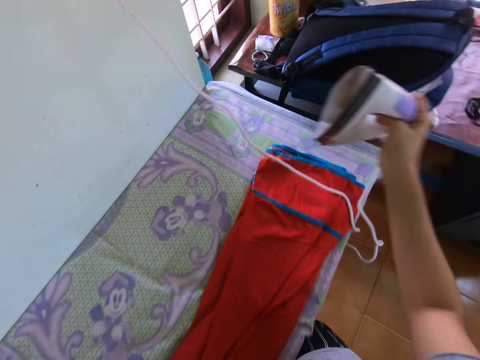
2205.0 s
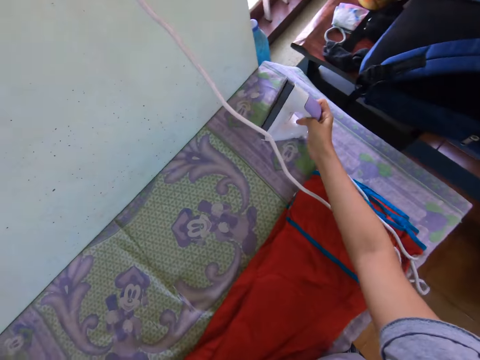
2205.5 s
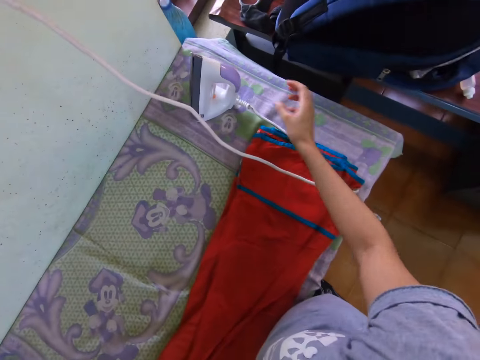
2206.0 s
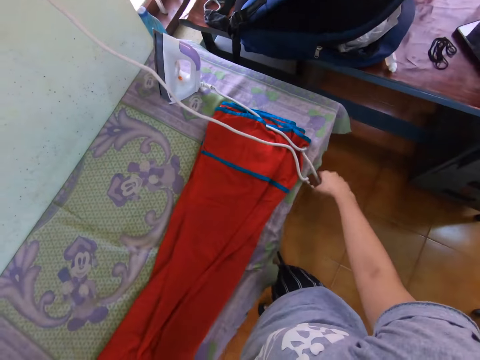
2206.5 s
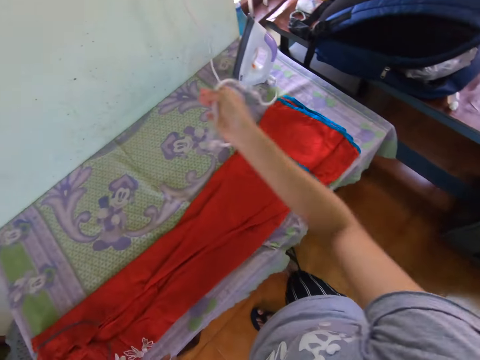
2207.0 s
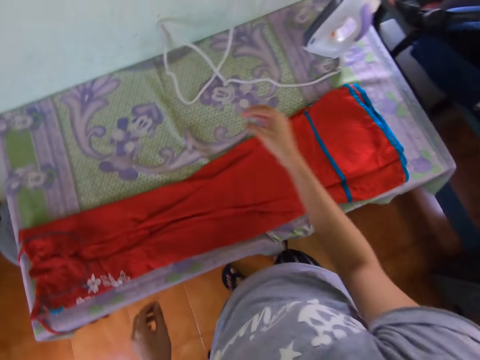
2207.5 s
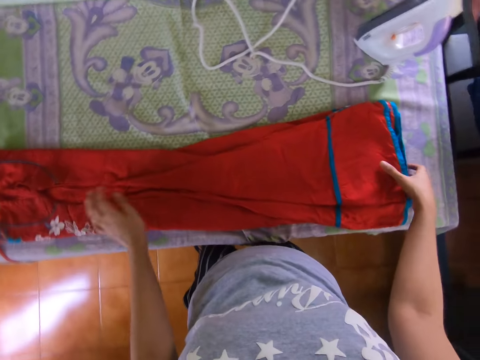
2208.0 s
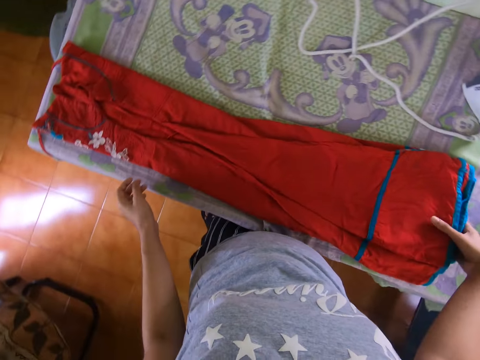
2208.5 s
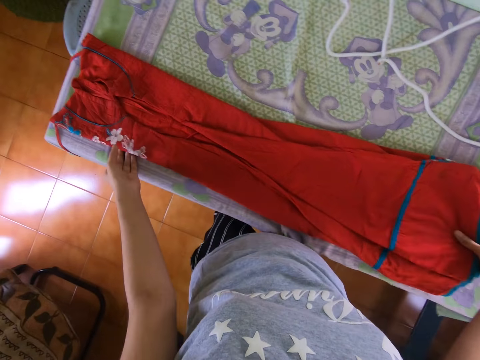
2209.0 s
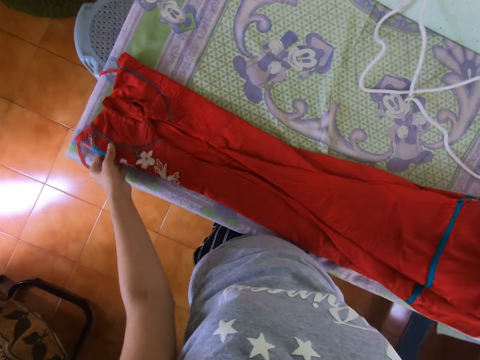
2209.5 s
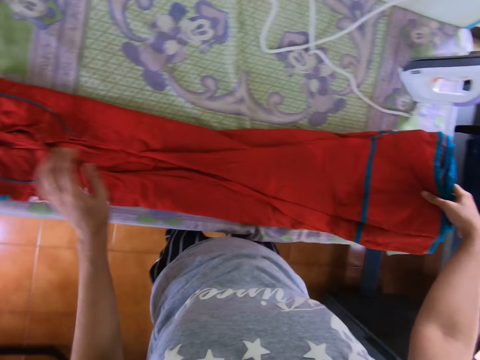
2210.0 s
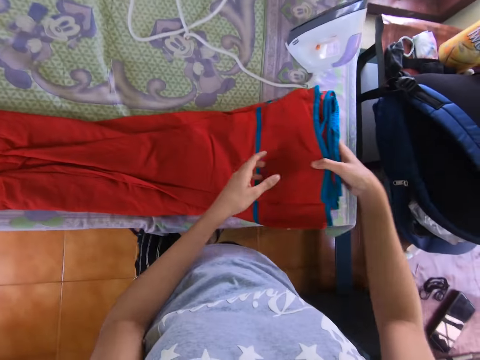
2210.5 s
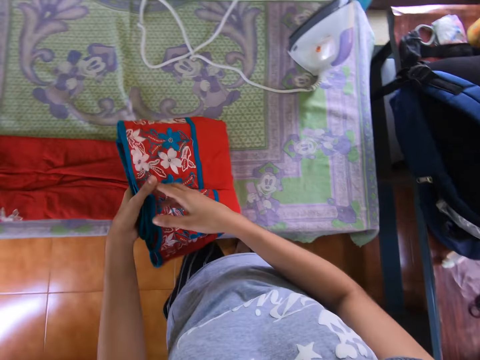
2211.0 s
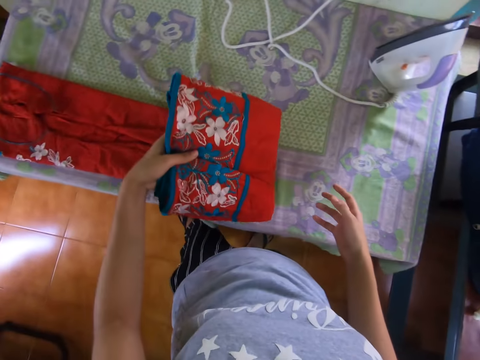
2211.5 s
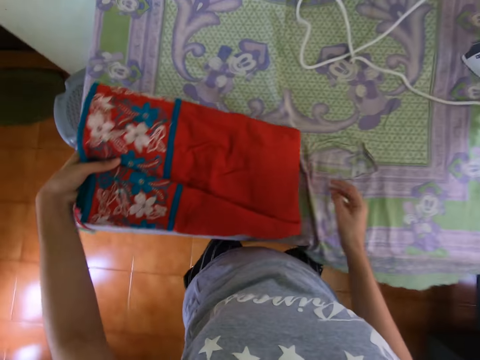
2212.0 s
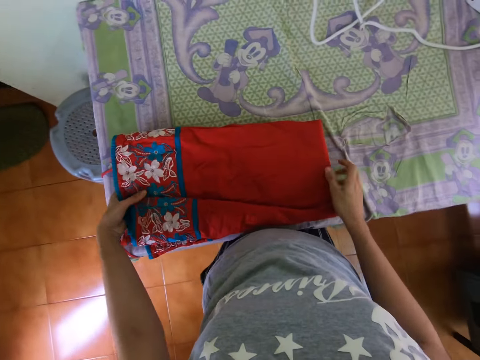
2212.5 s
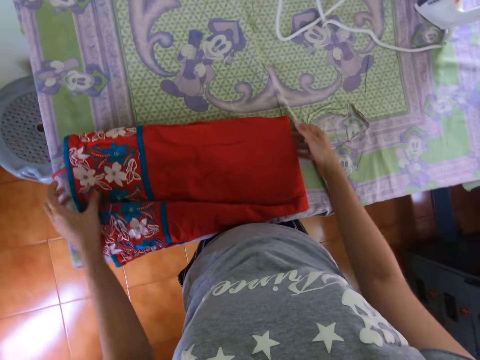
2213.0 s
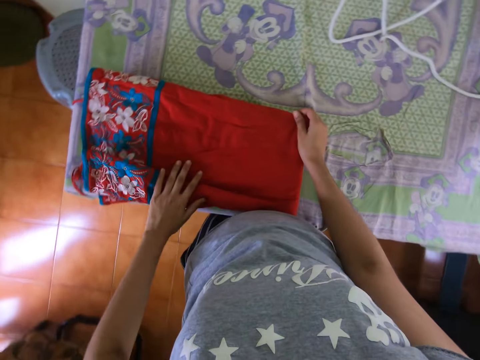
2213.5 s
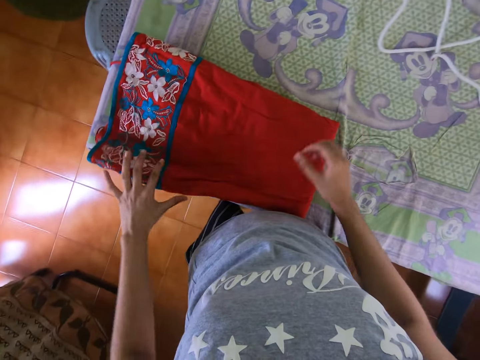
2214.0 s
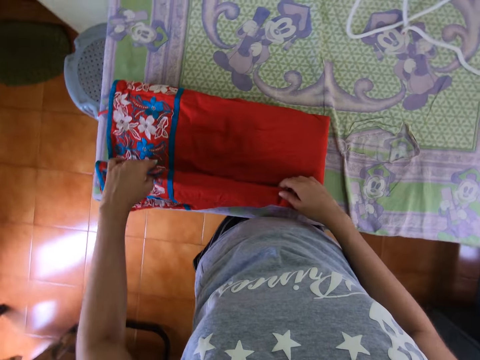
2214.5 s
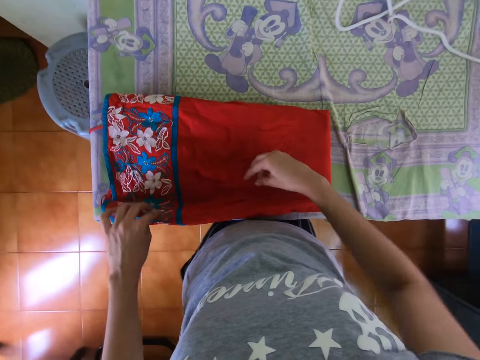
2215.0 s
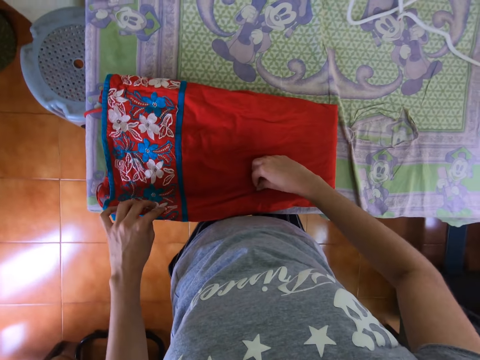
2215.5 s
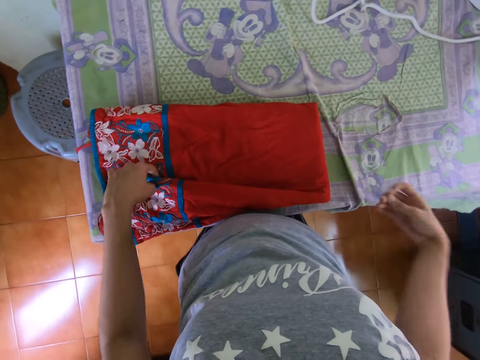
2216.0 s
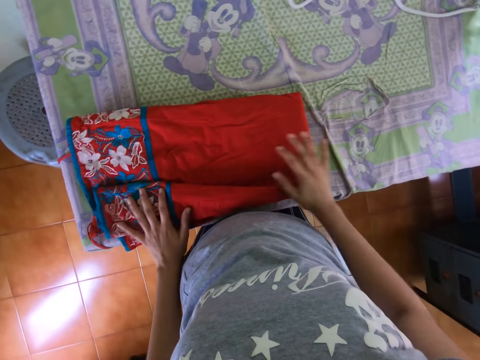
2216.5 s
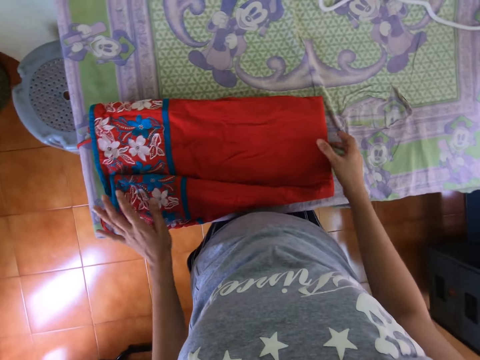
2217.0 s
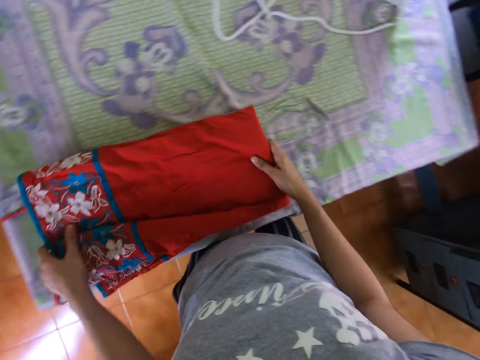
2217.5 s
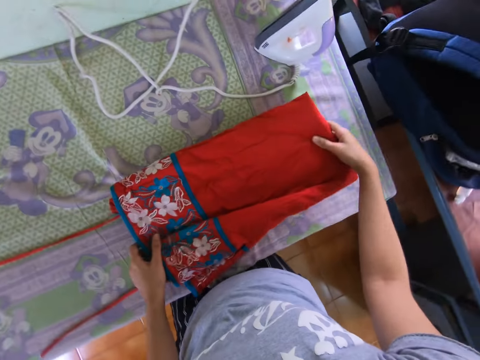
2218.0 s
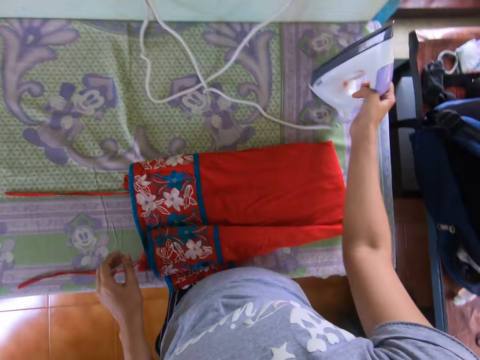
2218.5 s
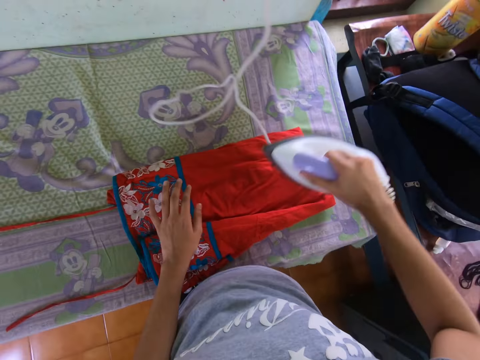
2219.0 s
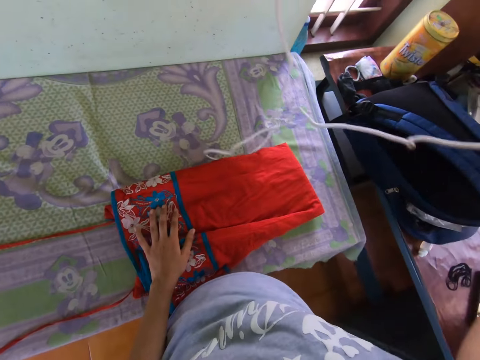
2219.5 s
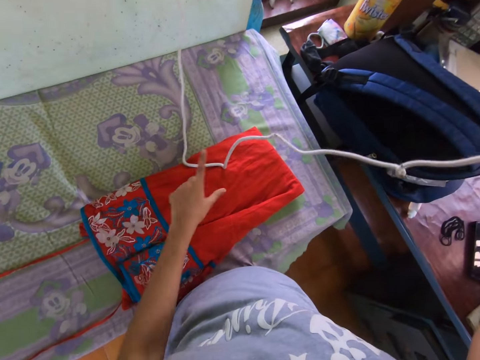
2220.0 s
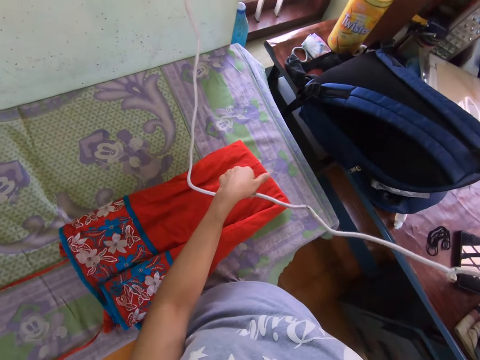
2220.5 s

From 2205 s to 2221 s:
The camera wearer places the cloth iron on the table. They move the cloth iron cable. They pick a cloth. They hold on the dress. They fold the dress. They pick dirt. They drop the dirt on the ground. They pick the cloth. They pull the dress. They place the cloth on the table. They pick the cloth iron.

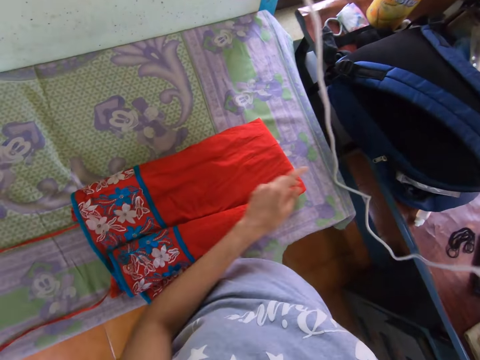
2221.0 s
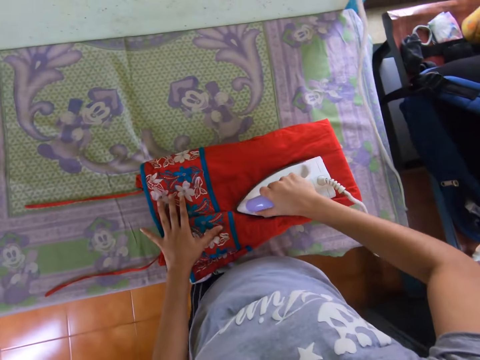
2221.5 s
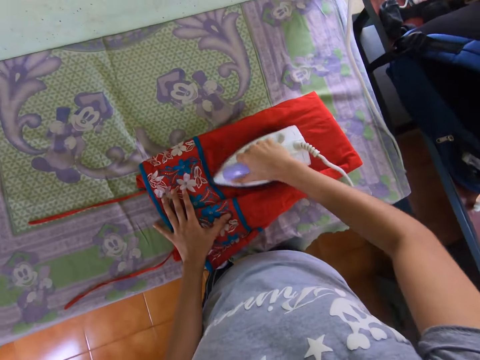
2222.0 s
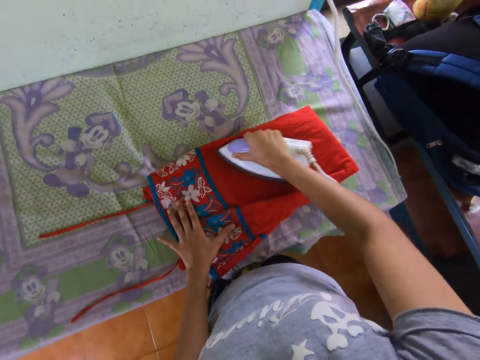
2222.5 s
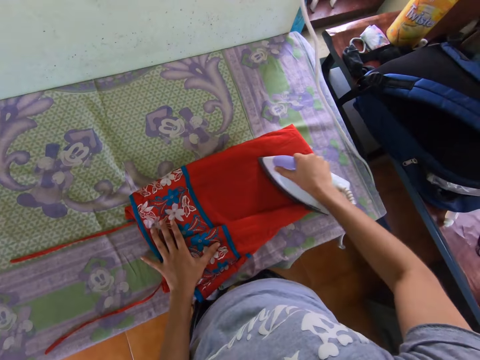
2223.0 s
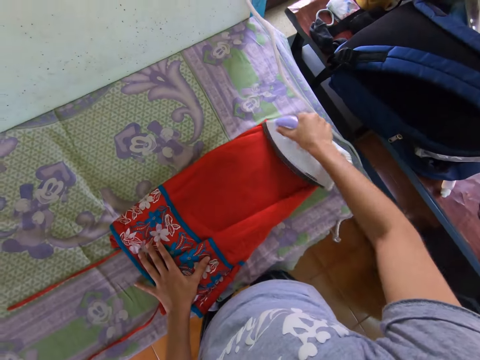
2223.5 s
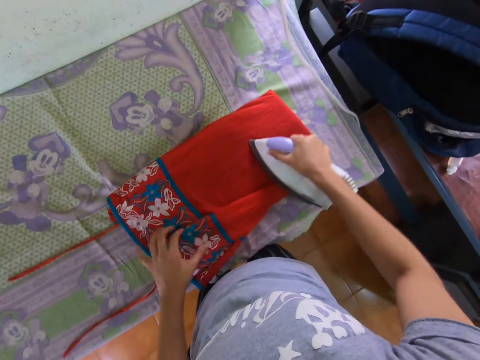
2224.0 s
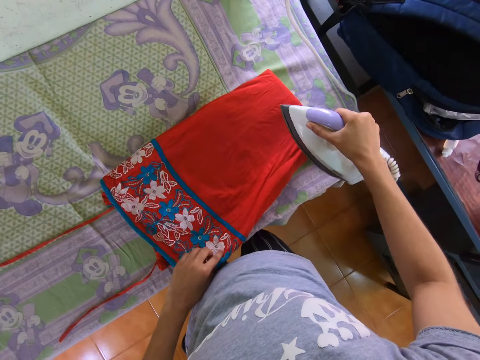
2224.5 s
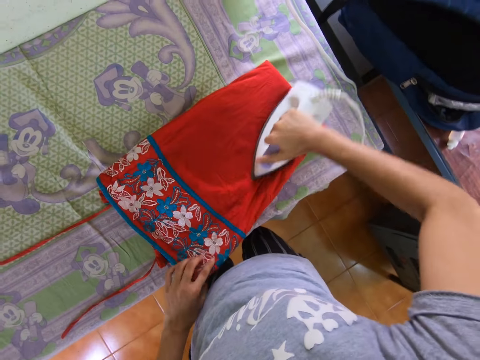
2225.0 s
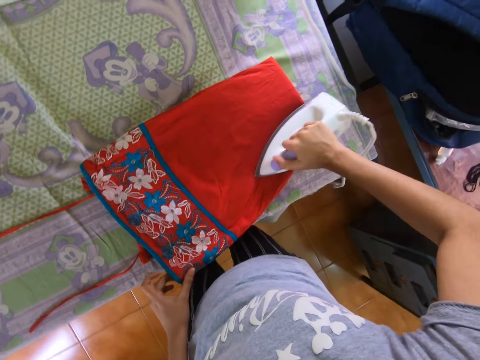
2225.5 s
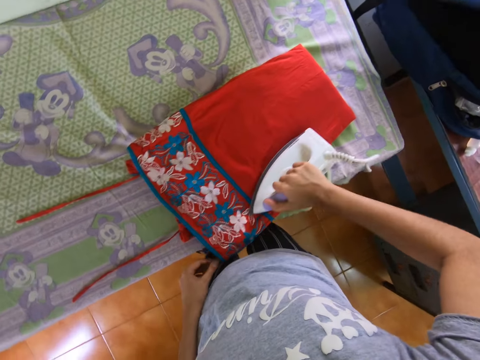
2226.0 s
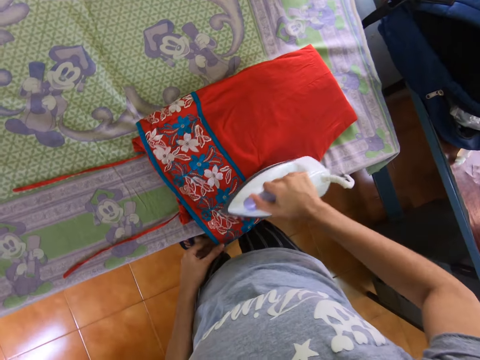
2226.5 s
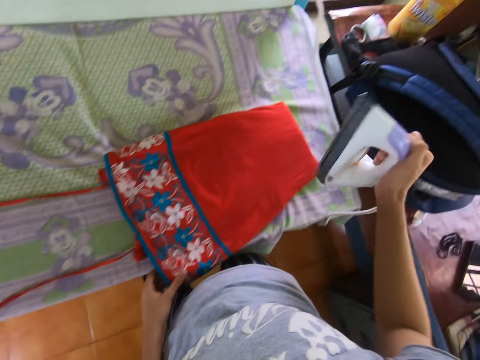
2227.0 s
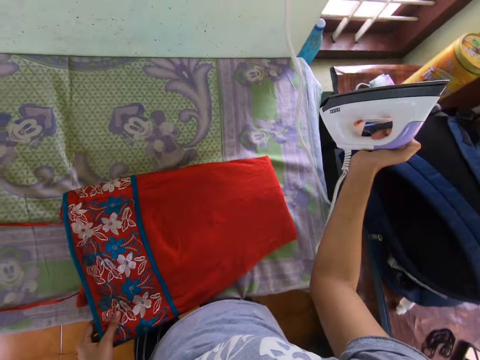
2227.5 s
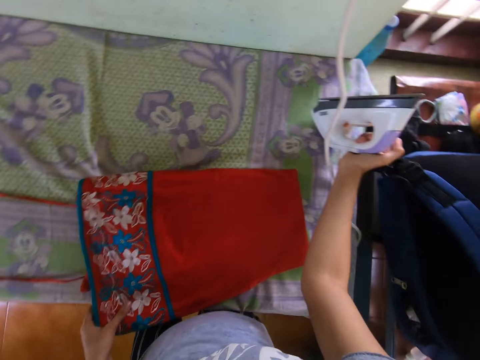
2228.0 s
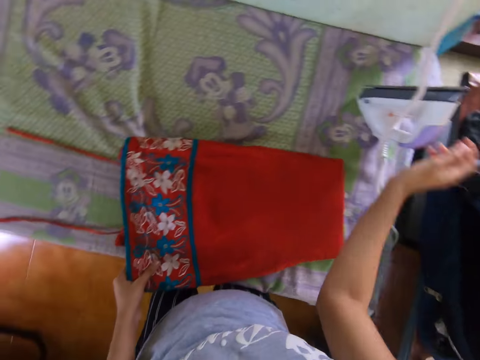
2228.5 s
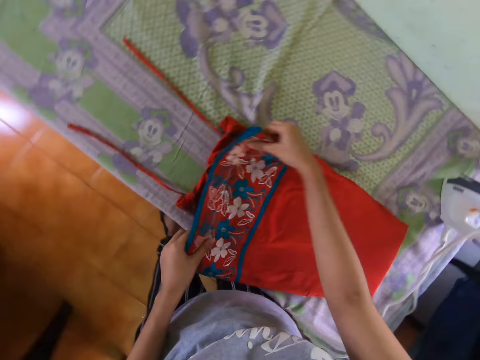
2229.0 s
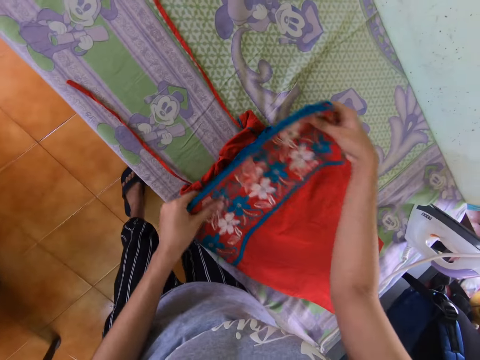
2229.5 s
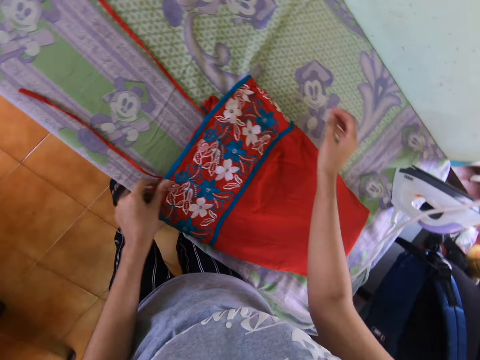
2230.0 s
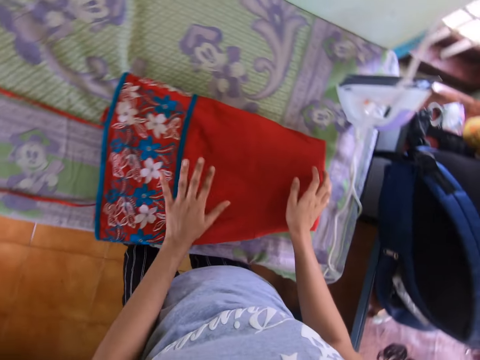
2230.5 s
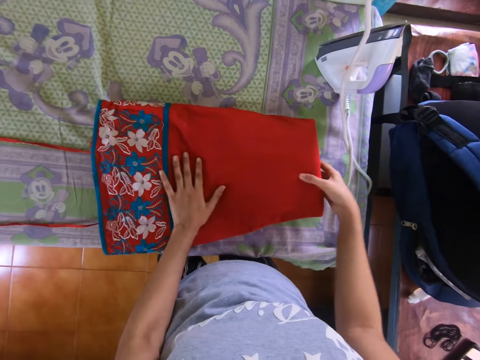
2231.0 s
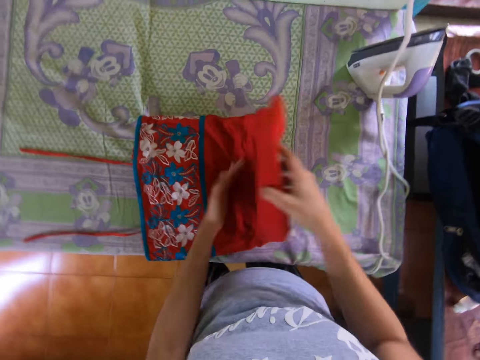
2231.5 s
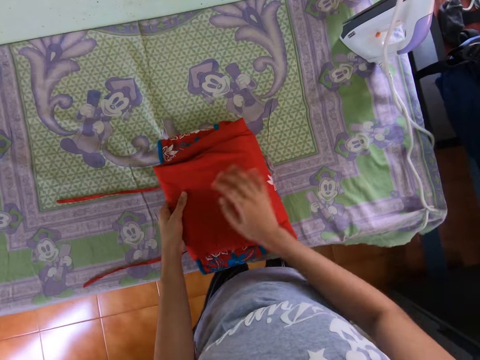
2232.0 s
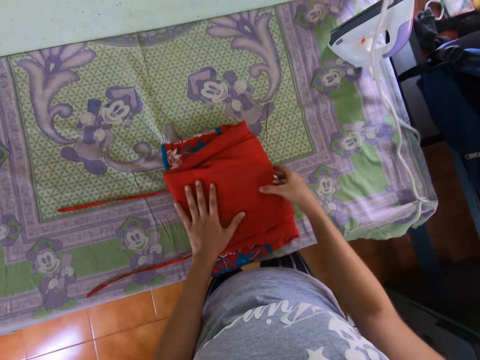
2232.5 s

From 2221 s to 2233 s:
The camera wearer moves the cloth iron cable. They iron the cloth with the iron. They place the cloth on the table. They place the cloth iron on the table. They fold the dress.
